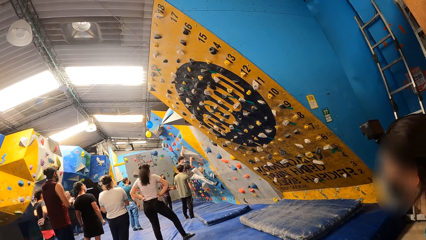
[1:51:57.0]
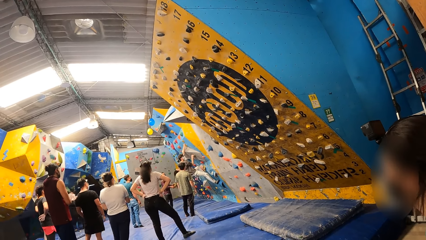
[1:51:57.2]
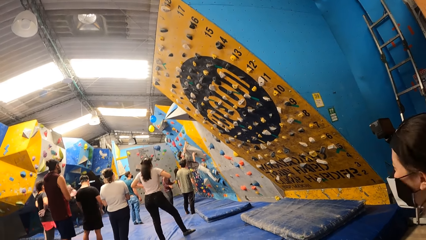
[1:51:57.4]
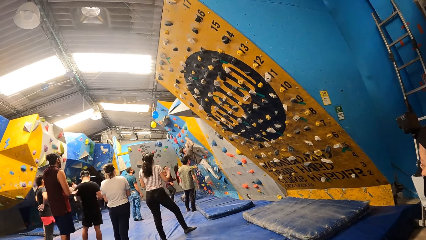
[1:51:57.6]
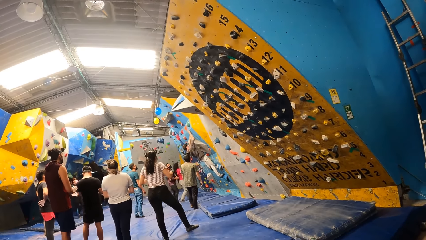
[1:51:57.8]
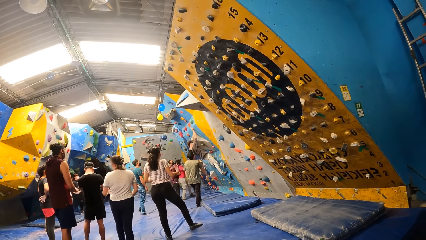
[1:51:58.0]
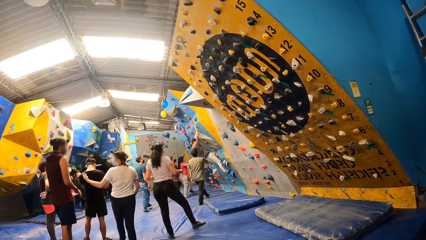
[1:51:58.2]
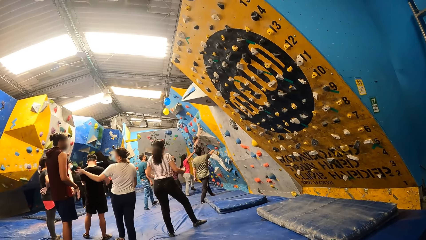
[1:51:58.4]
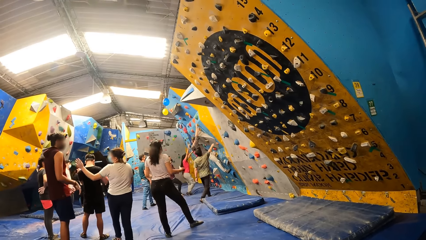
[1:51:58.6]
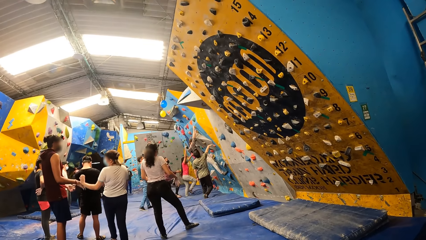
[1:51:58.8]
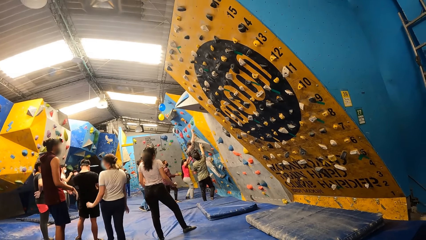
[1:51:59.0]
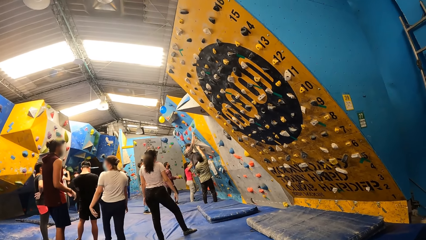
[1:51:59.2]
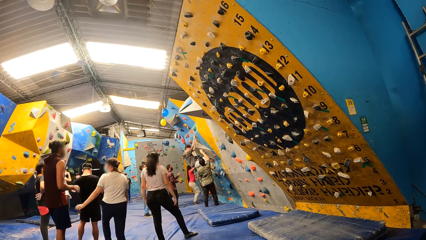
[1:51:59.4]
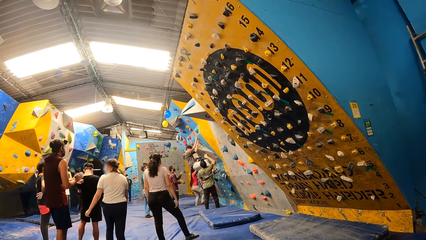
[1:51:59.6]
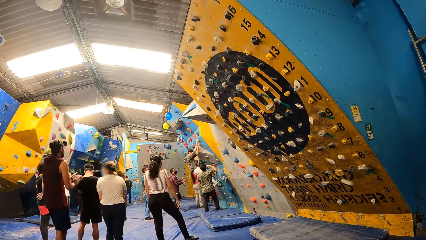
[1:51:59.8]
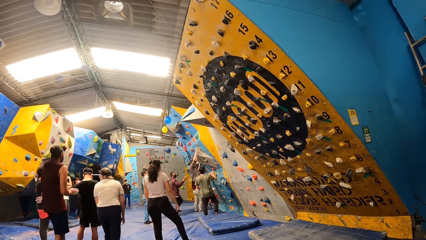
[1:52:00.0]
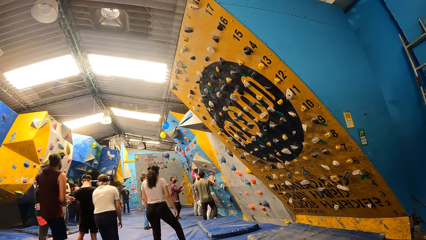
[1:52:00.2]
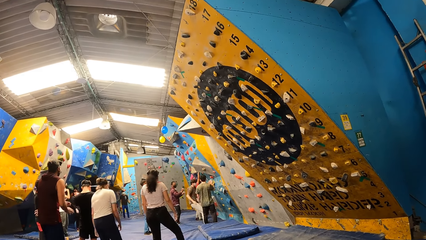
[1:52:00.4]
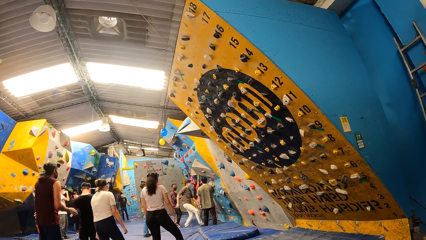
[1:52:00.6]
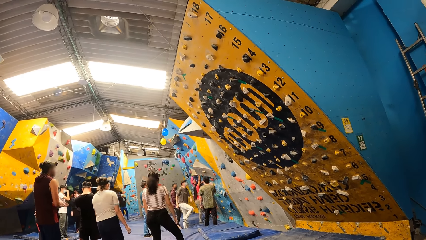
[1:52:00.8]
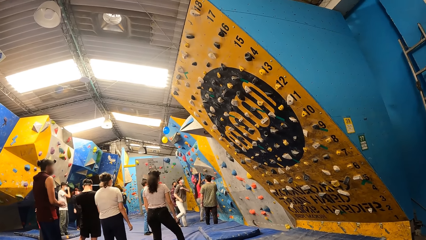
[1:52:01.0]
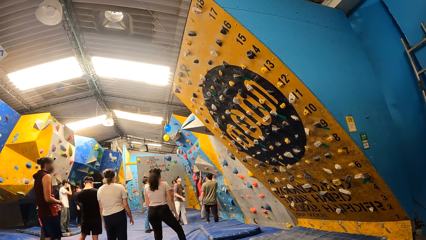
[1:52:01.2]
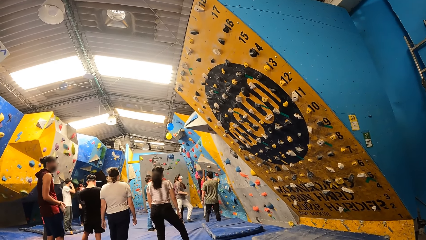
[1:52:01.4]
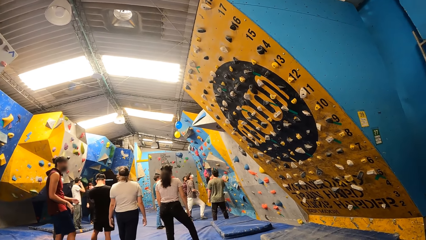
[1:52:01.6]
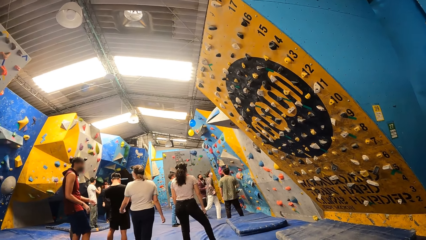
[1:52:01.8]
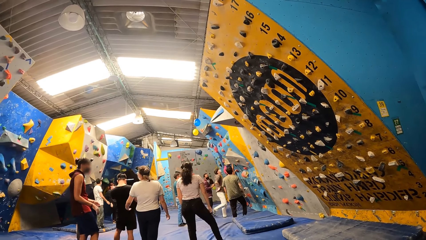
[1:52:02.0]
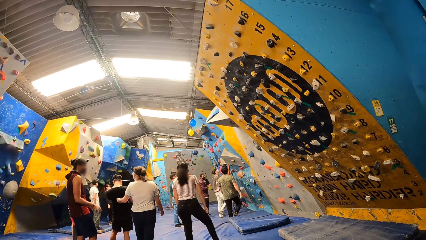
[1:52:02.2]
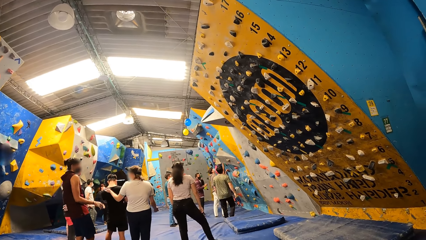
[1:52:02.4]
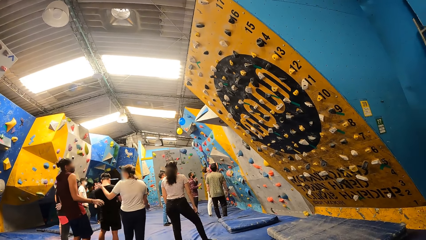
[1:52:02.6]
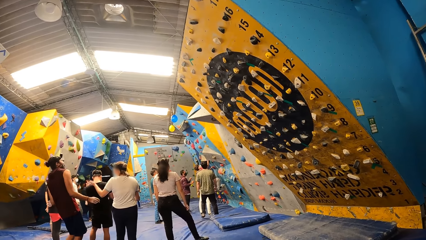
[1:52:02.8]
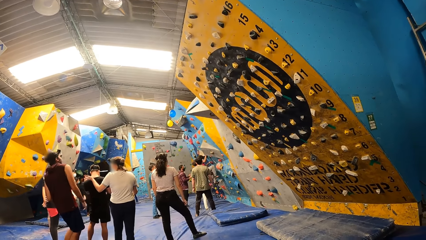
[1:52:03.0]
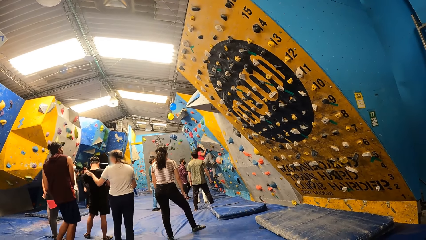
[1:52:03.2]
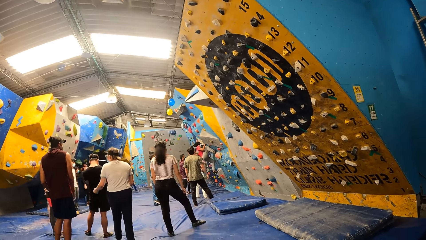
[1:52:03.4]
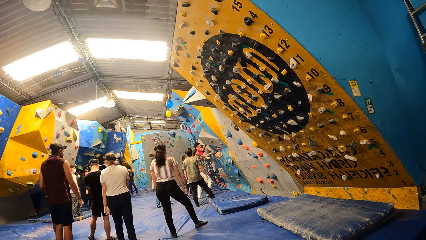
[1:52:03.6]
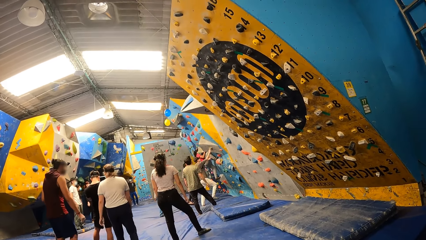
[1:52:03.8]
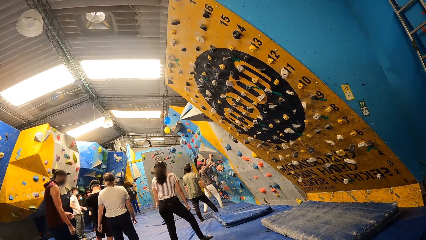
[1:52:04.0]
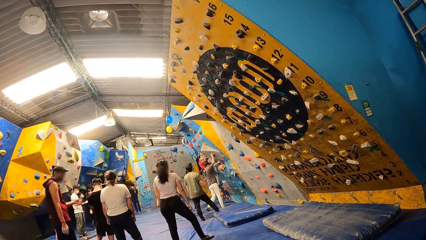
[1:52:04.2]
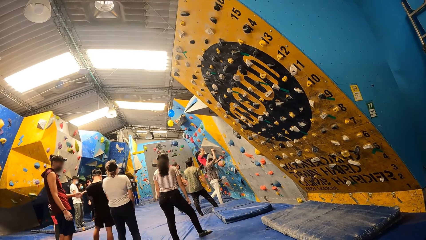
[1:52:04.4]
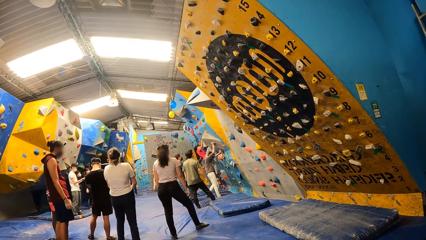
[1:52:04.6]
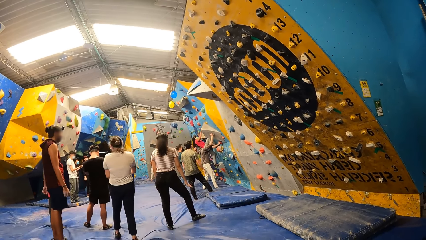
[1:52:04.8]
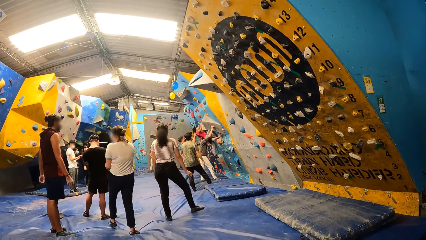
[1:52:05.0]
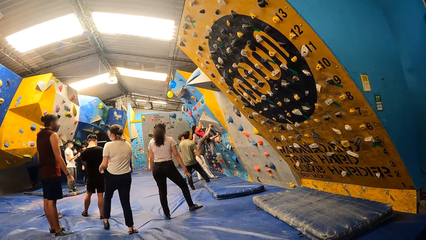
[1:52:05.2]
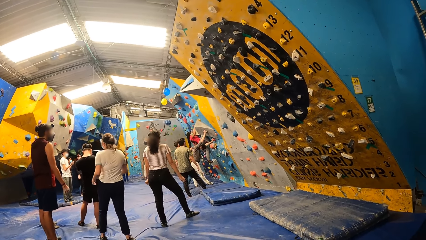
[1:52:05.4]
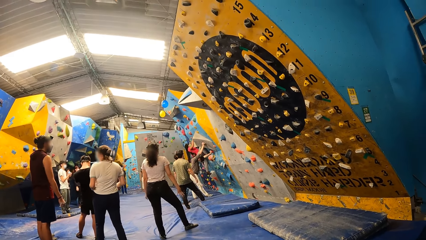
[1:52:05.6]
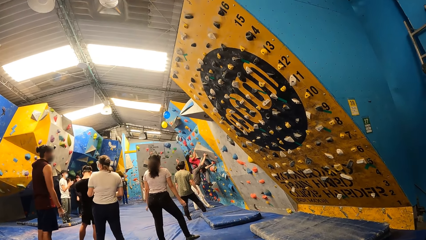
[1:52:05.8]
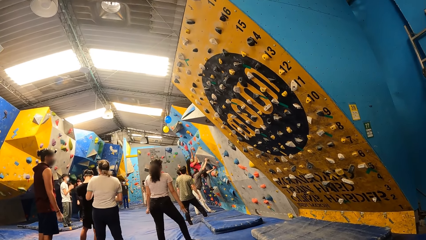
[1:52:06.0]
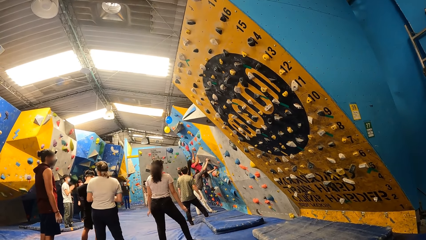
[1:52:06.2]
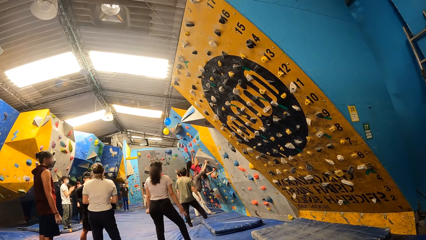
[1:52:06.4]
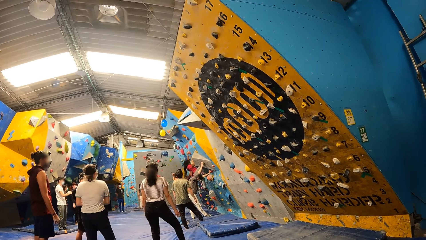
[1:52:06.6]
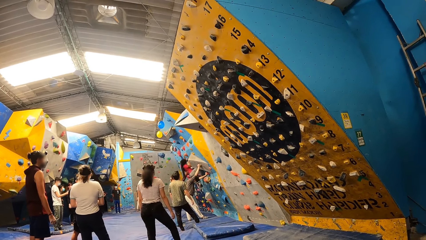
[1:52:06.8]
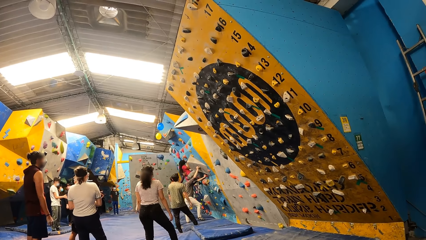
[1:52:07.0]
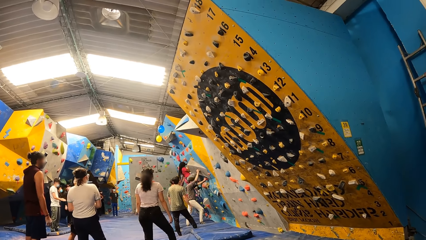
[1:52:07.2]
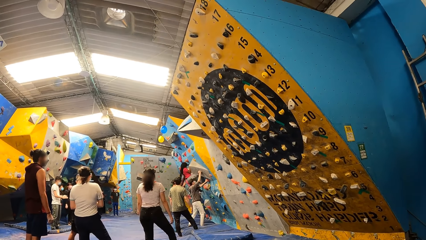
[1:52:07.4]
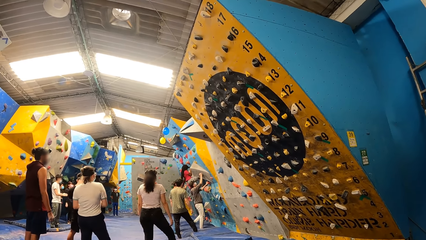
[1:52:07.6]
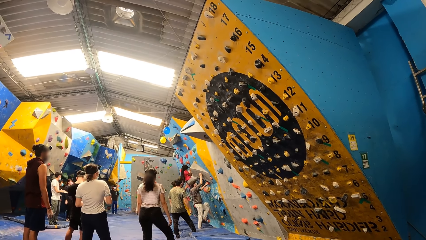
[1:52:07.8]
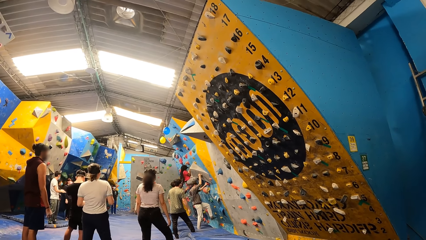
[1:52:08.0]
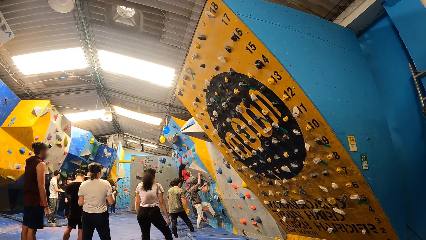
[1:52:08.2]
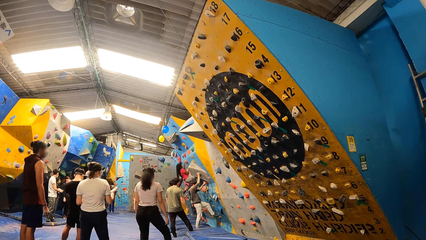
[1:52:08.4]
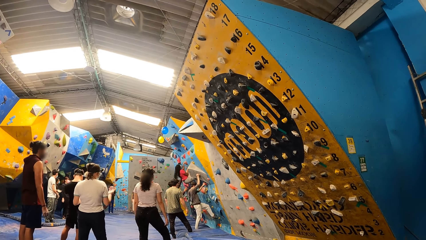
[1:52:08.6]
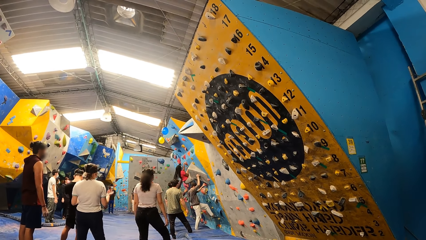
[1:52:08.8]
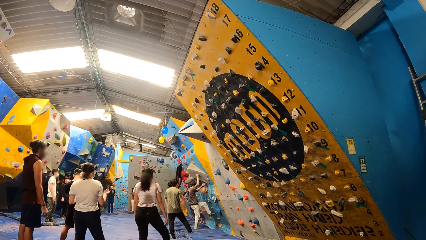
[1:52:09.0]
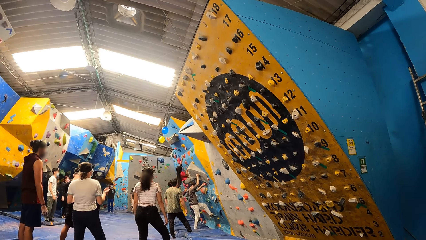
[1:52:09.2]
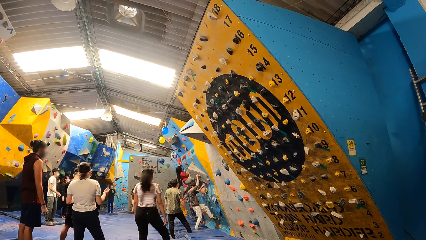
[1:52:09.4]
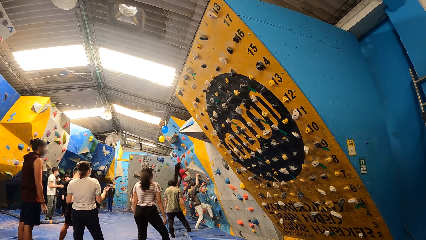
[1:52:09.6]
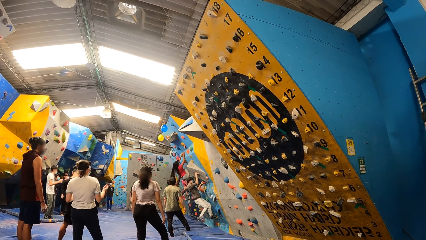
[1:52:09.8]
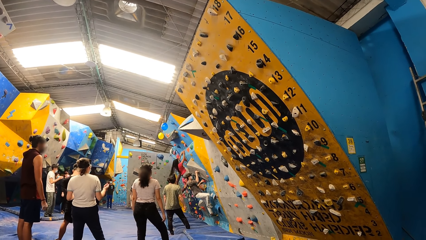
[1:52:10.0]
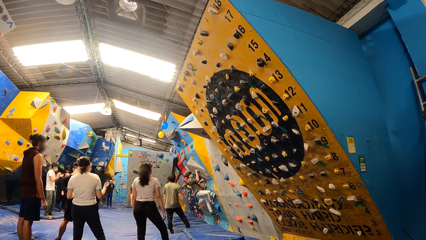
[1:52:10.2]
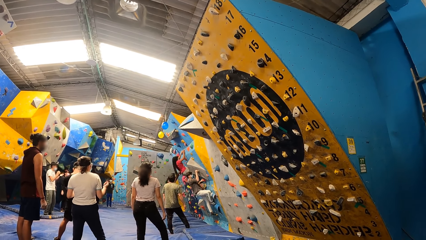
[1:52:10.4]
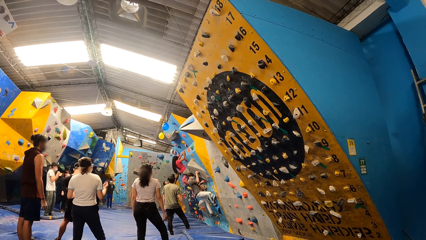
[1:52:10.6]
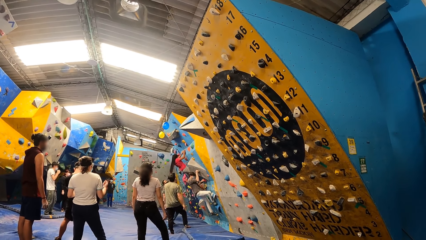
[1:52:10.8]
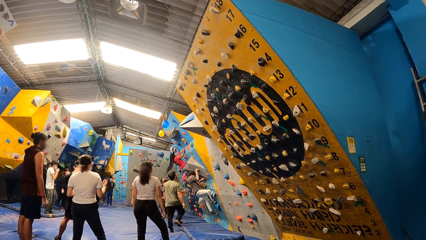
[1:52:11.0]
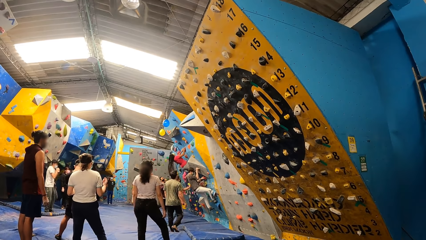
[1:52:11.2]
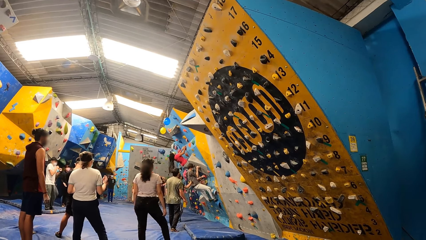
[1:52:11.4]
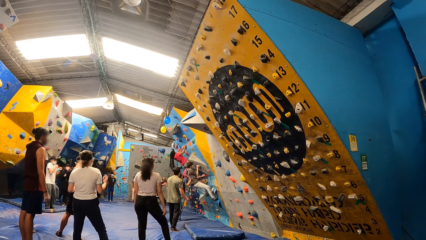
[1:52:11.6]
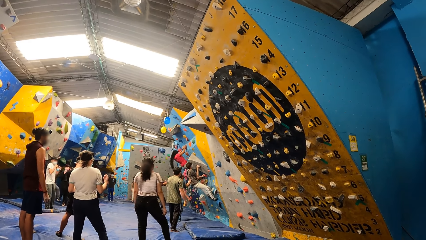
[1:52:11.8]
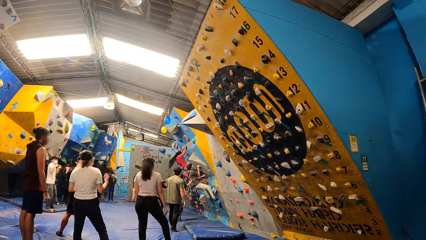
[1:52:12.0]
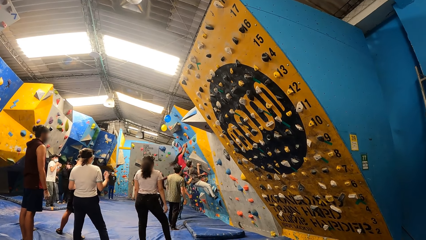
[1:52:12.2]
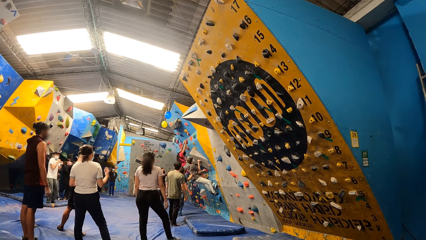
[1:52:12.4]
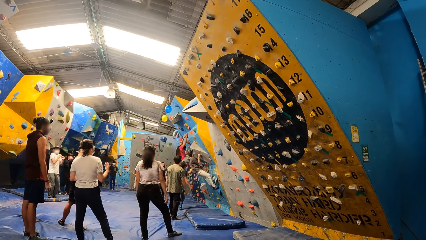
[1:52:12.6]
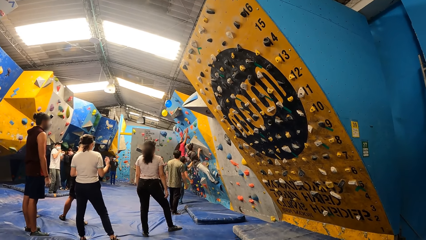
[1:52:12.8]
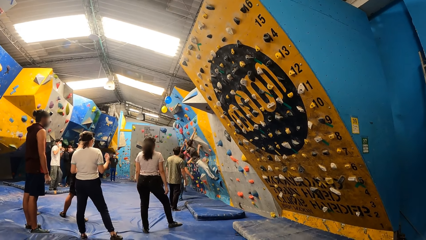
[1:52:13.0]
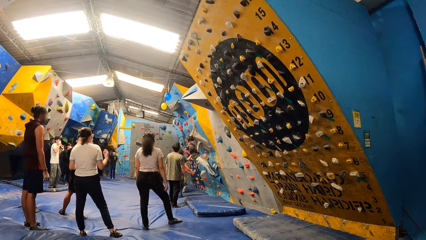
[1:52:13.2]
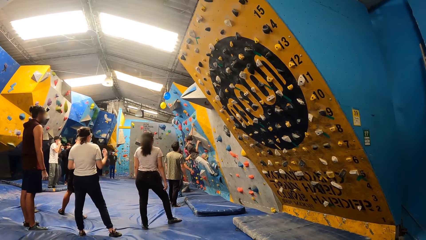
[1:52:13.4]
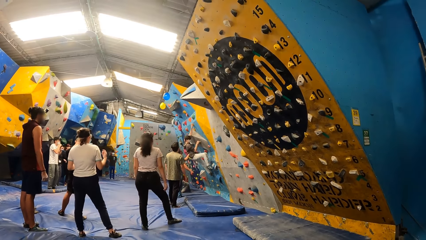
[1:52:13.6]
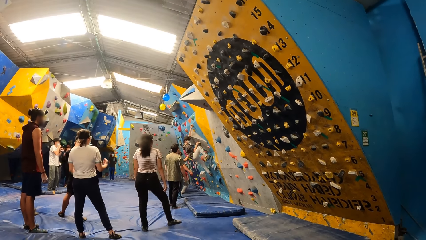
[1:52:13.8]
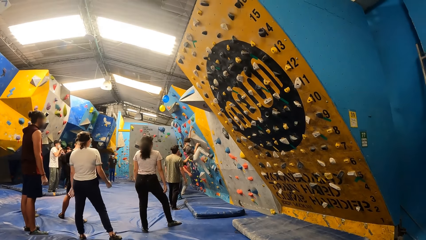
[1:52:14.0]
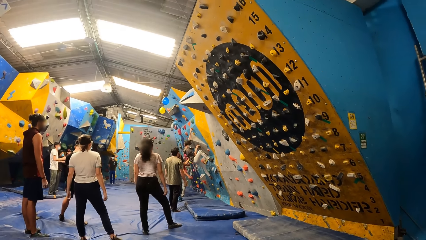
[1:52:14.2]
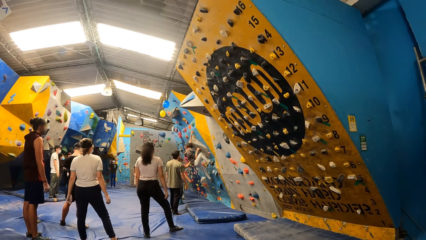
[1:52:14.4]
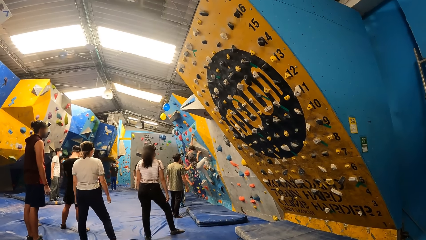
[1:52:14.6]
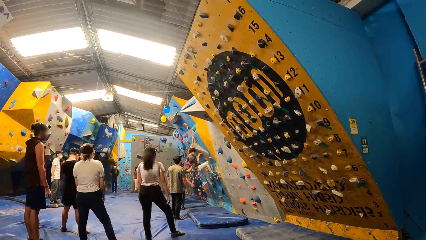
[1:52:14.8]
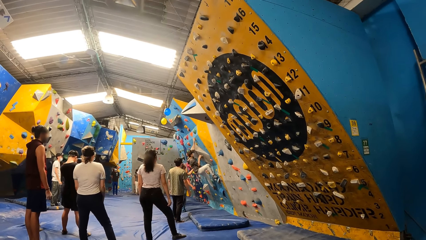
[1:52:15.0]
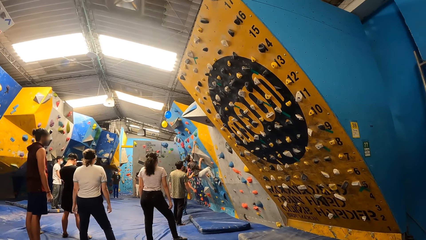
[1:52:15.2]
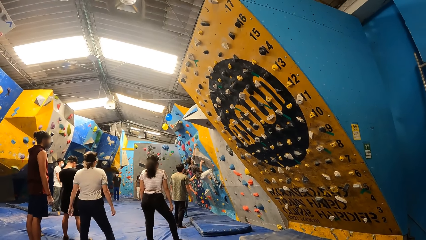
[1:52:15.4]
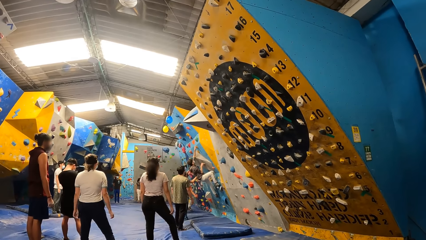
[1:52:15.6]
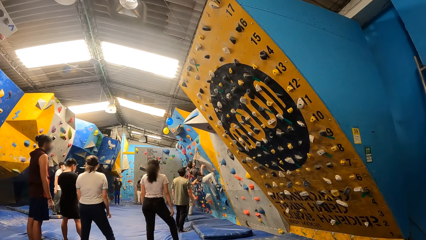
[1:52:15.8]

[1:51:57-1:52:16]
A man interacts with a woman. The camera wearer looks around. Another man interacts with a third man. The woman boulders the wall. The third man boulders the wall. The first man interacts with the woman. A fourth man interacts with the third man.
